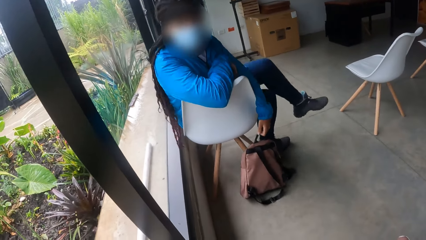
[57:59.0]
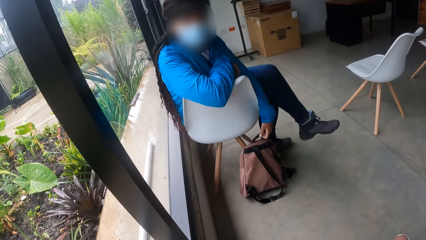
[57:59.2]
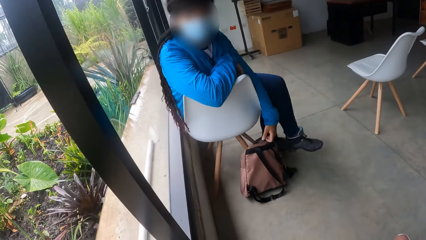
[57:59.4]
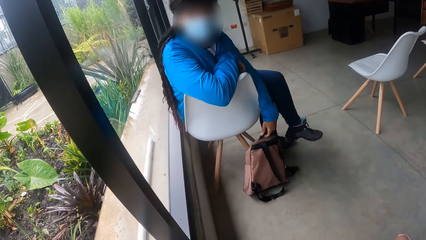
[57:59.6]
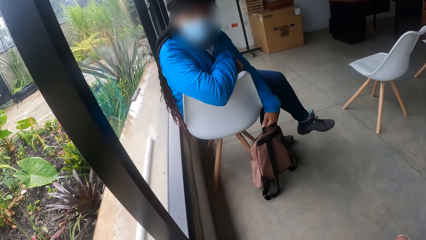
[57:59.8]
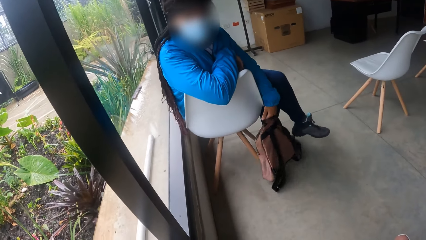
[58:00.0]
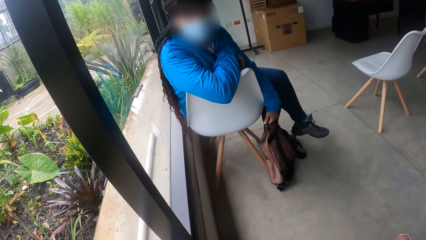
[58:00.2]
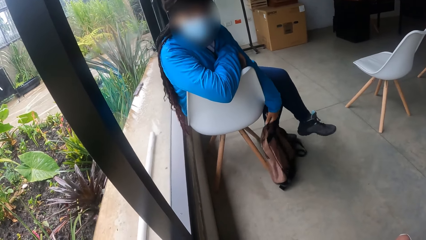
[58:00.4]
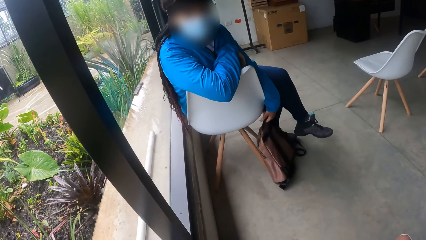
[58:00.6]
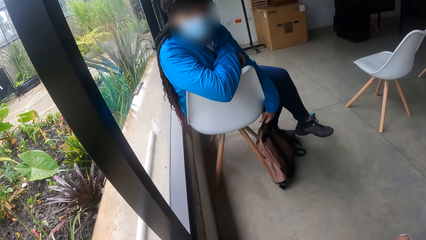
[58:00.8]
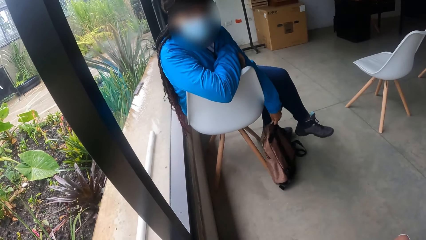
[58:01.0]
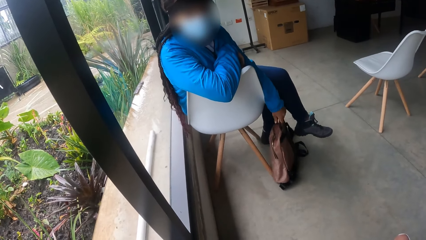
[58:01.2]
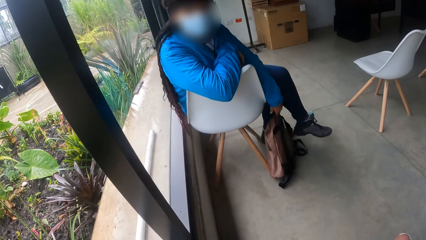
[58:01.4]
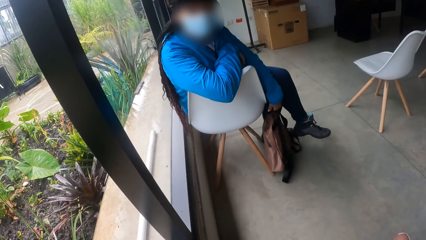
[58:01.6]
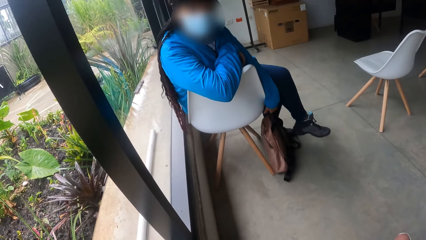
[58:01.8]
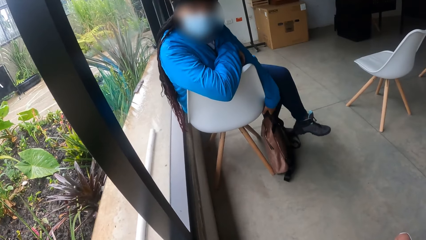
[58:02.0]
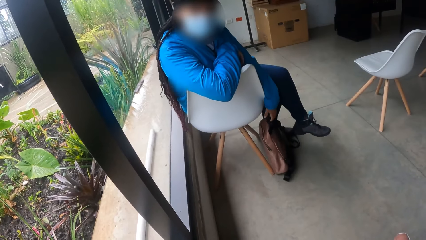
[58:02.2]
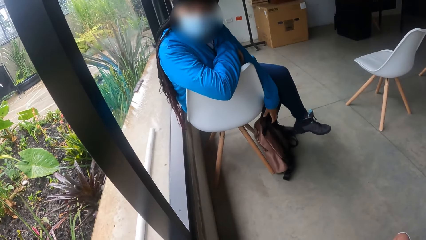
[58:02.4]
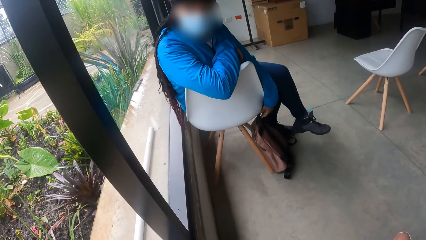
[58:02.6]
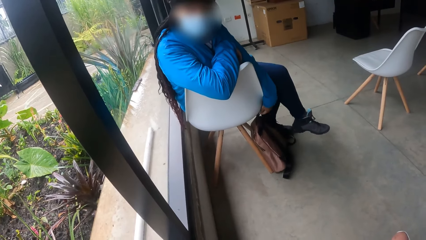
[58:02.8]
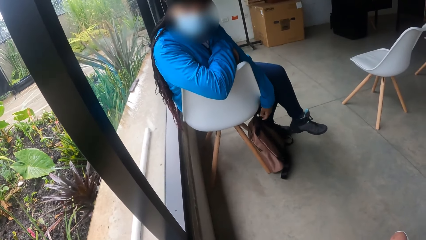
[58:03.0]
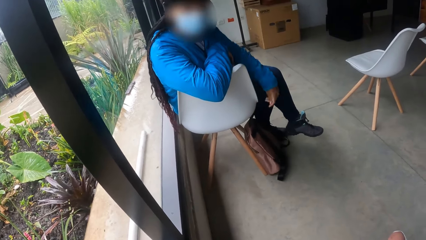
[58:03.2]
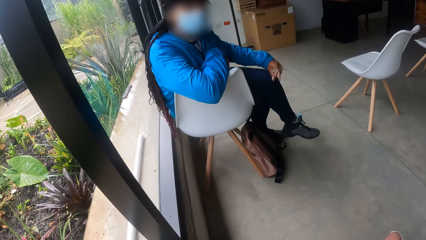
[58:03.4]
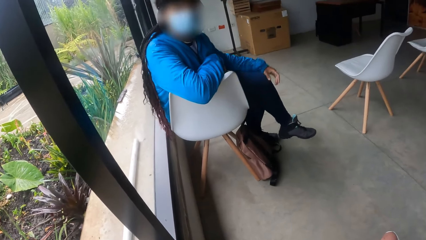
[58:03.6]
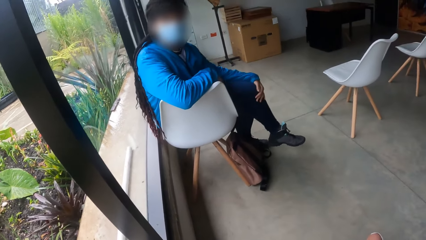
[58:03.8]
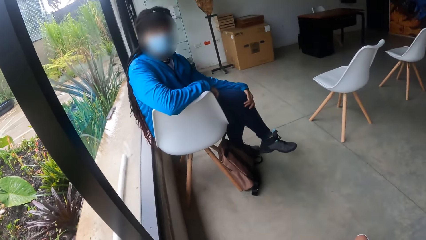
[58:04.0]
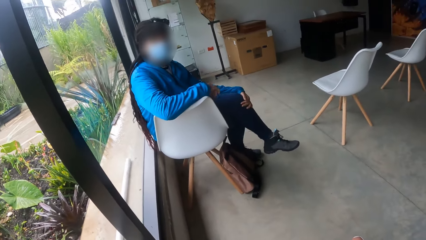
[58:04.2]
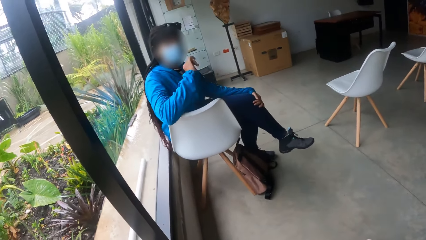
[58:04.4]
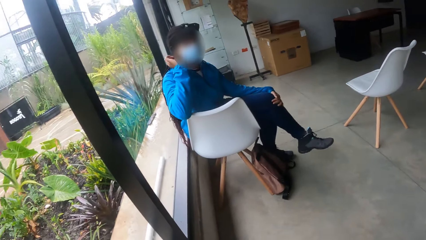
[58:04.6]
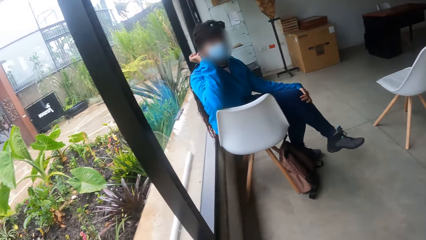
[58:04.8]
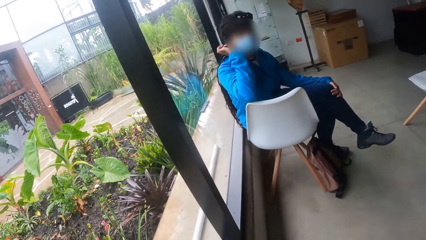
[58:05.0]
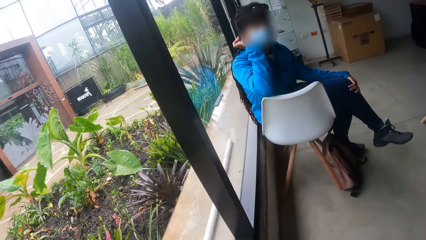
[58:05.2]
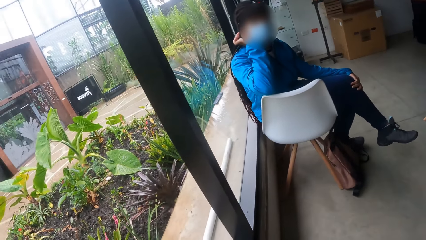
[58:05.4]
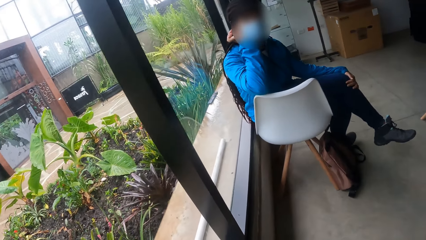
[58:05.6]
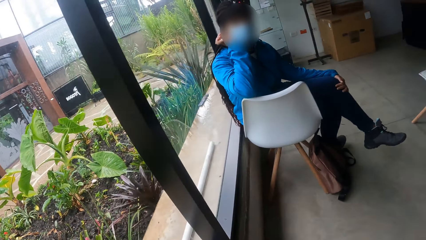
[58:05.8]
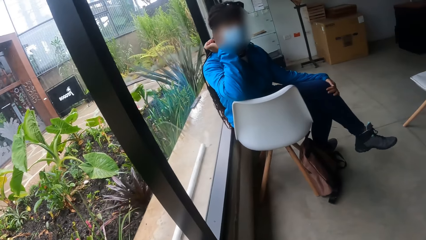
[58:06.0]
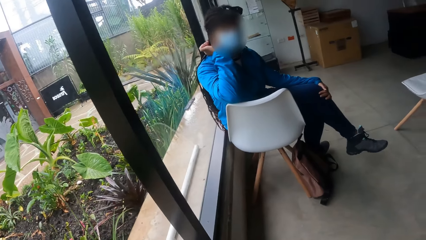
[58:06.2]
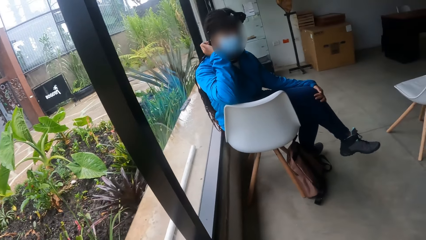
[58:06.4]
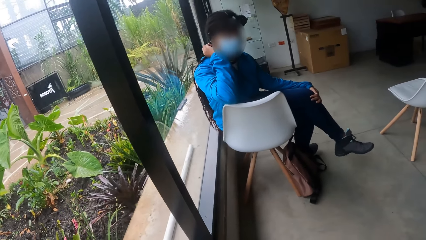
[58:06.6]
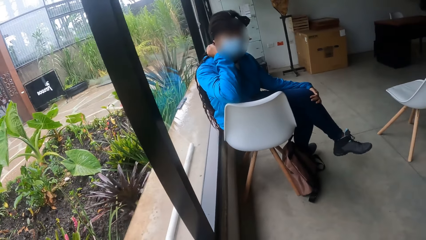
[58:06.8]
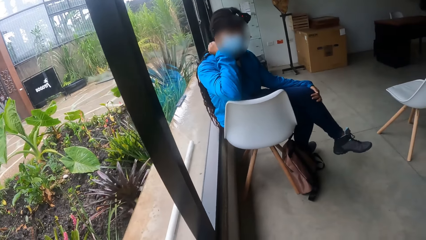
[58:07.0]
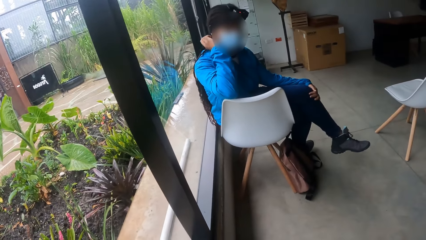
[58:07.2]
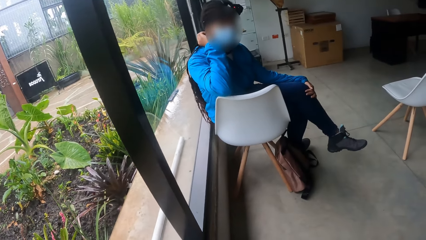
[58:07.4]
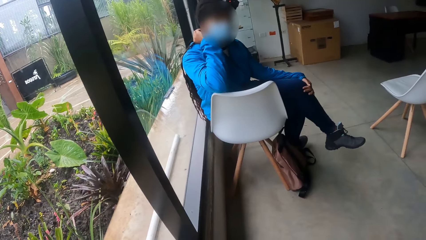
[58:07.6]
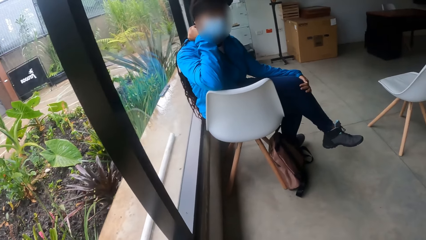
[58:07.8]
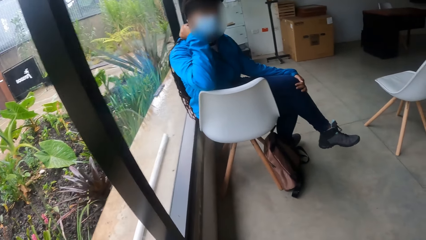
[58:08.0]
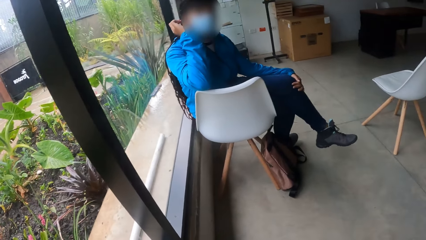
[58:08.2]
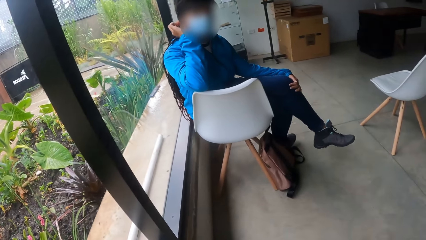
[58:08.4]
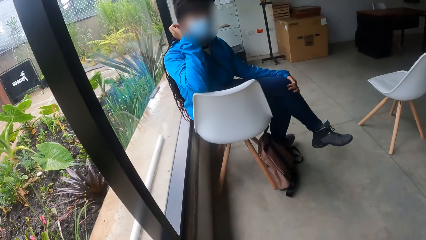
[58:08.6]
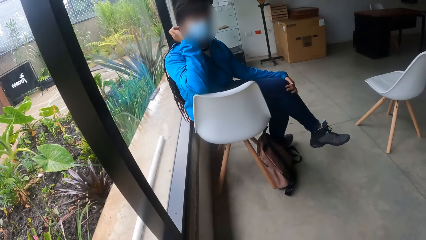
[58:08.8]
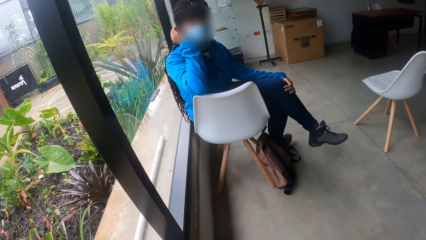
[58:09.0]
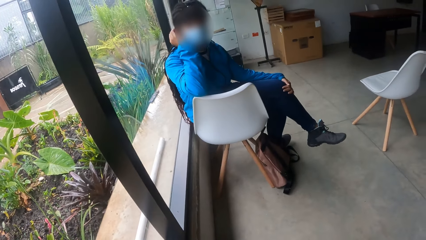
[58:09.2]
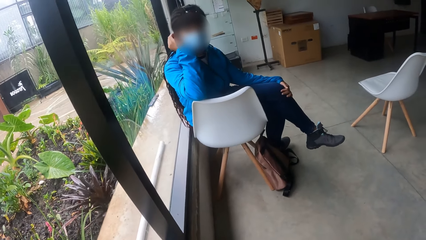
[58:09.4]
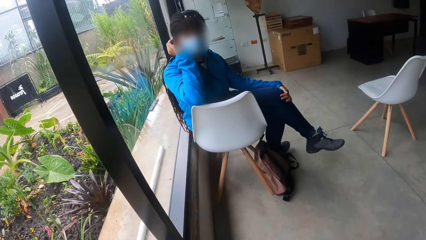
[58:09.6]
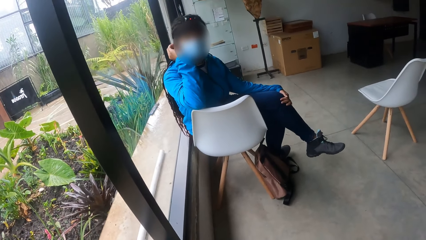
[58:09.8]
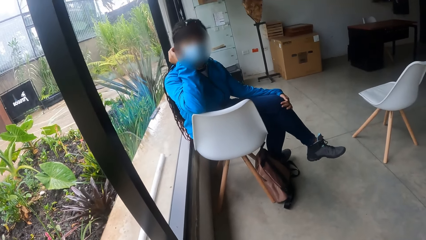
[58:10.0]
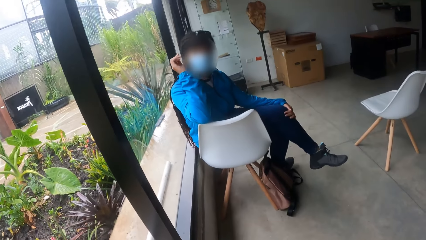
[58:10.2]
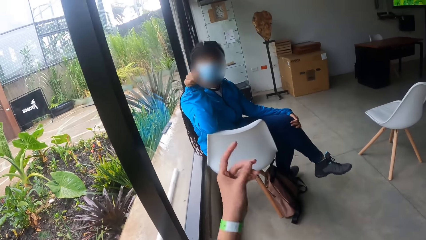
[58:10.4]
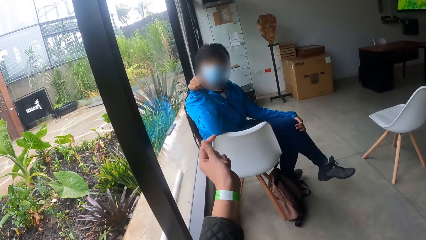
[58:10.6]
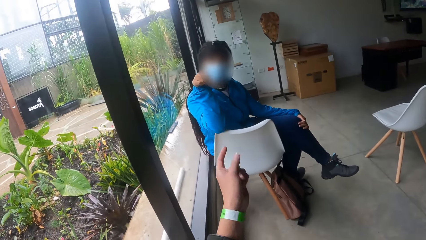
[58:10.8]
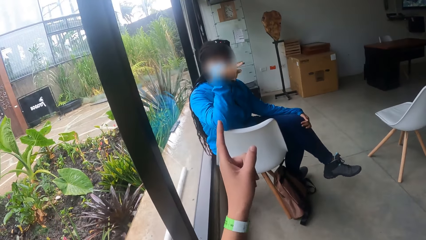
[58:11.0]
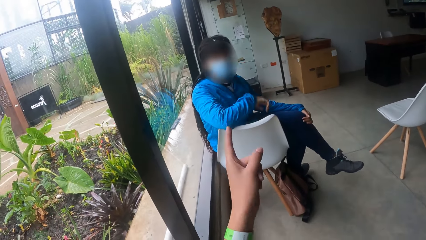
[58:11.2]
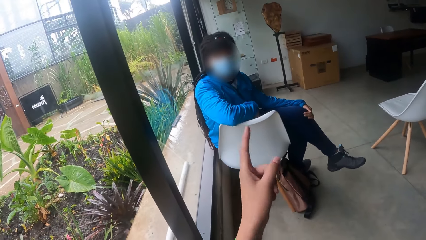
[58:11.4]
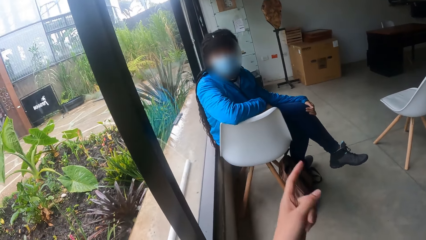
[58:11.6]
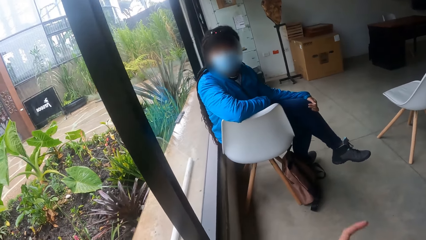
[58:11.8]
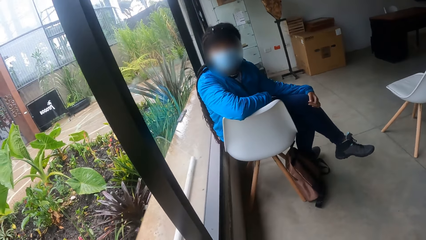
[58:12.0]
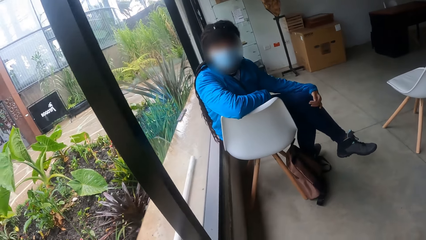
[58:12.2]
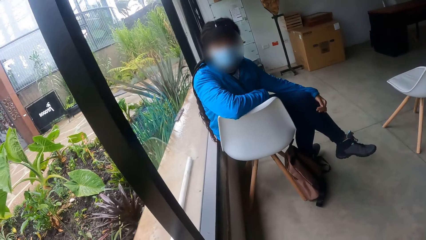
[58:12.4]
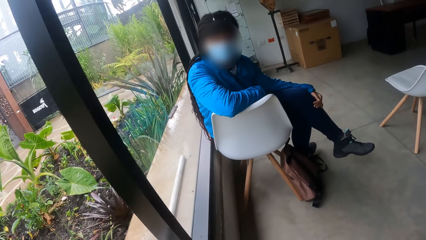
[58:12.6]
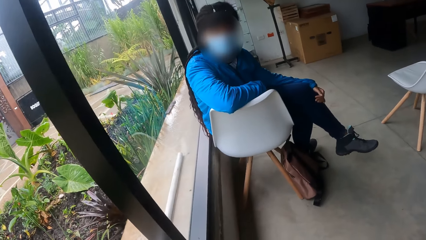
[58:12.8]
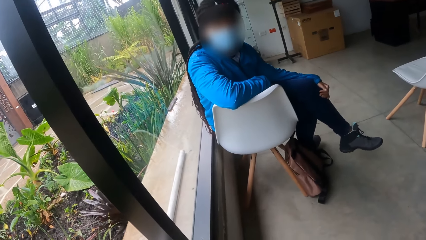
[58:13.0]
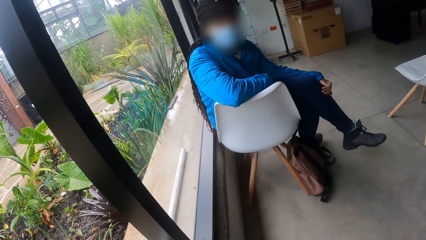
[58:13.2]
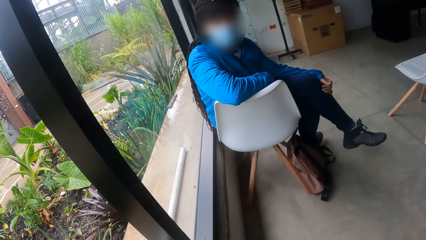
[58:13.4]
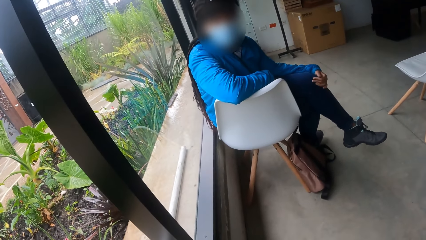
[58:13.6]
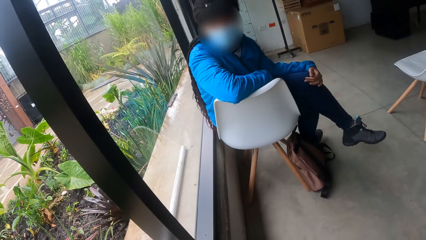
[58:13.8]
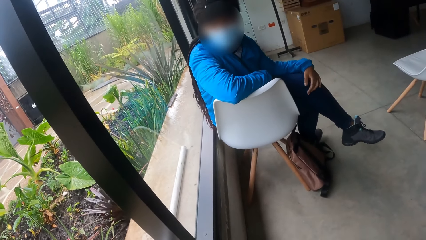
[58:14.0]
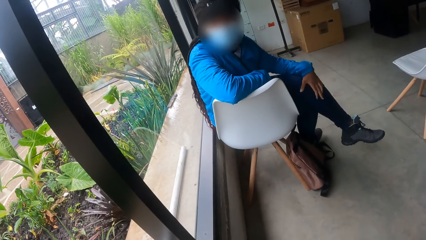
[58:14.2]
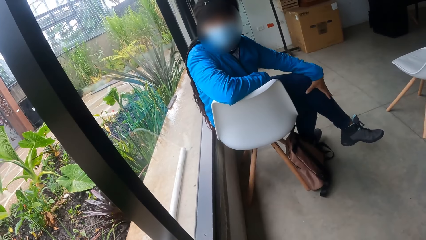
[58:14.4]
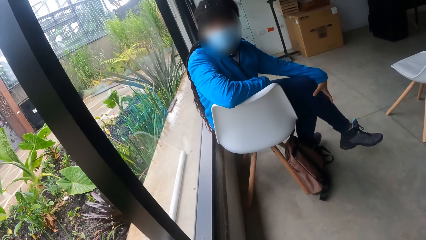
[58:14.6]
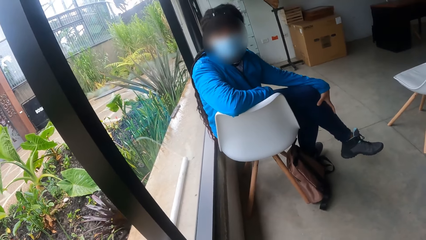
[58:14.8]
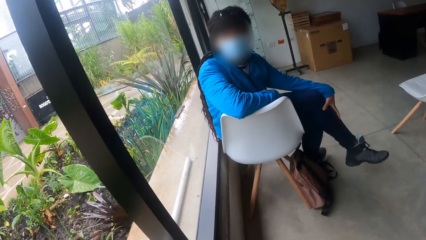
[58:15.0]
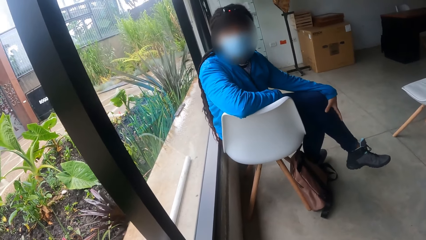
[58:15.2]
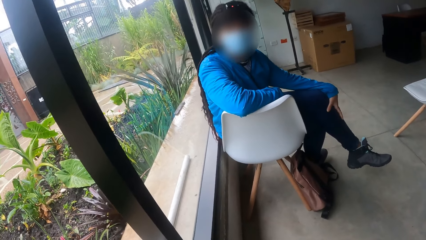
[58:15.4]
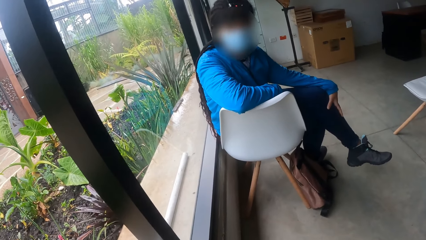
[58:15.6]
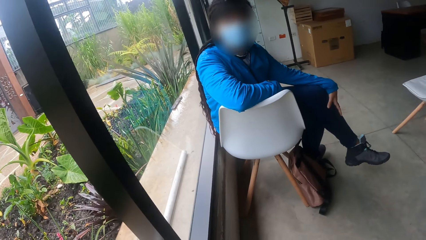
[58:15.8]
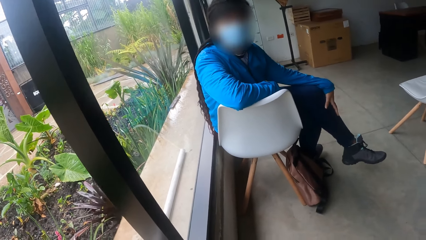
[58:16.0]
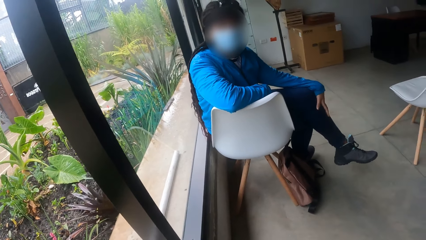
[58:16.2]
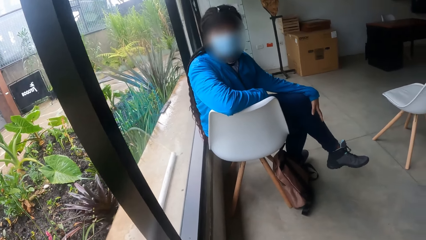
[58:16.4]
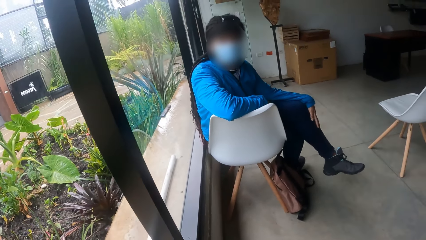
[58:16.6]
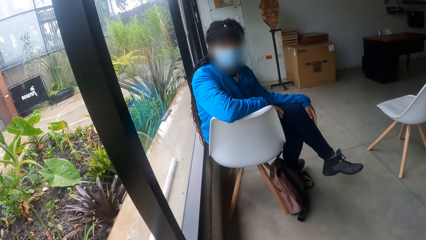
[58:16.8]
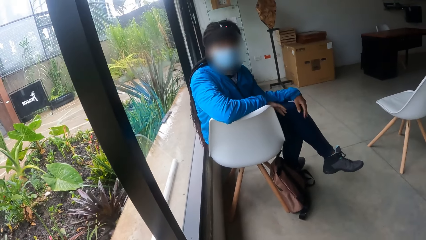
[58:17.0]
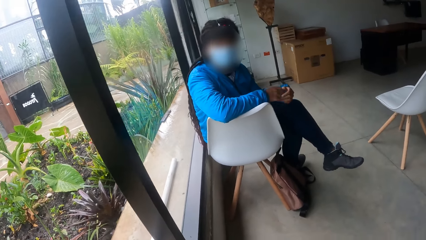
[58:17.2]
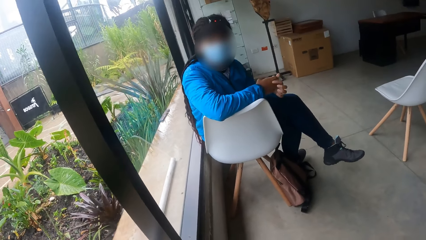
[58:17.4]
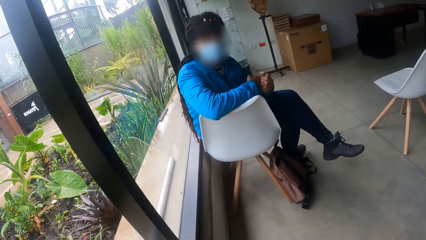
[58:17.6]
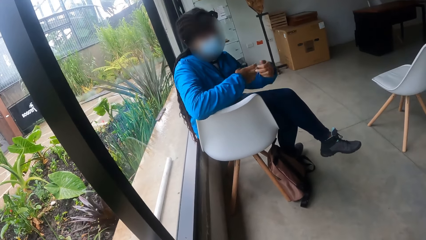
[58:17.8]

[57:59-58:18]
A woman places a bag on the floor. She holds the bag with the left hand. She moves the bag on the floor. She holds the knee with the left hand. The woman touches her hair with the right hand. Another woman points at something. The other woman does something. The first woman moves her hand.
